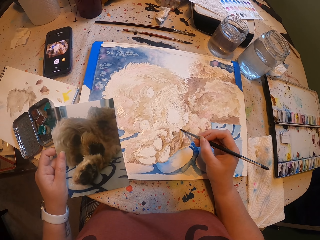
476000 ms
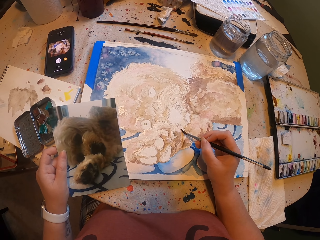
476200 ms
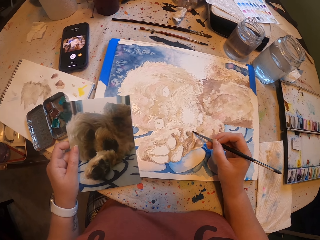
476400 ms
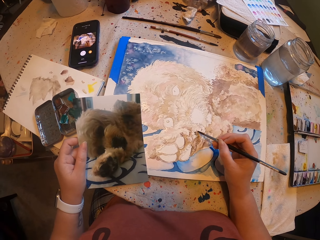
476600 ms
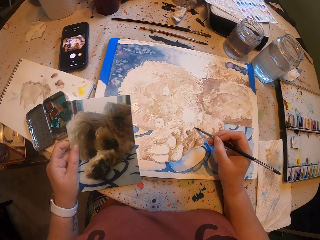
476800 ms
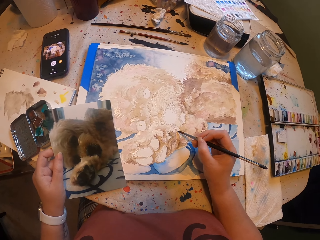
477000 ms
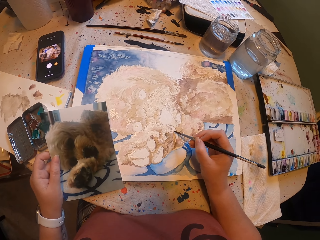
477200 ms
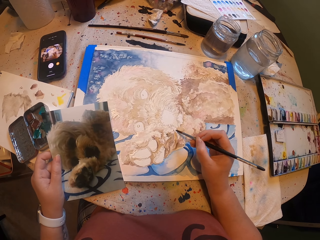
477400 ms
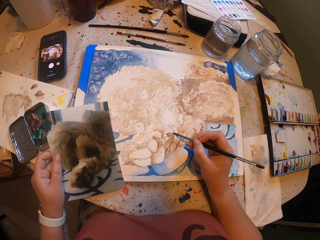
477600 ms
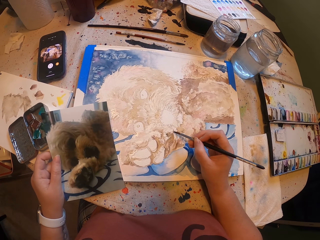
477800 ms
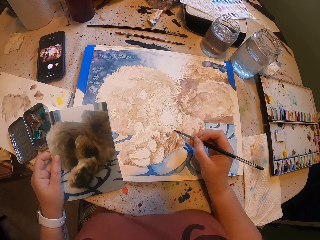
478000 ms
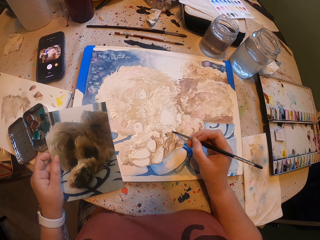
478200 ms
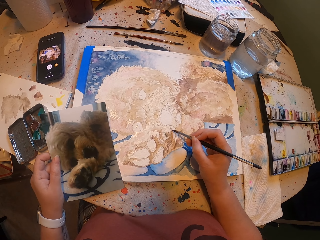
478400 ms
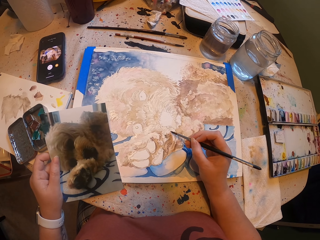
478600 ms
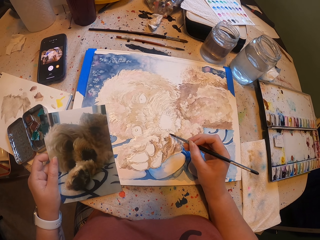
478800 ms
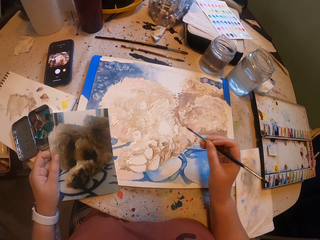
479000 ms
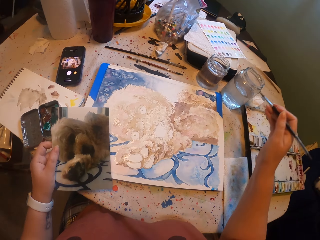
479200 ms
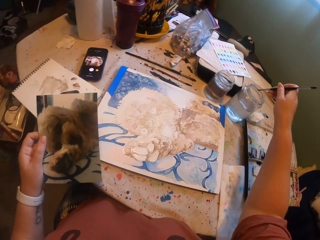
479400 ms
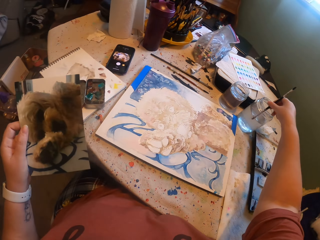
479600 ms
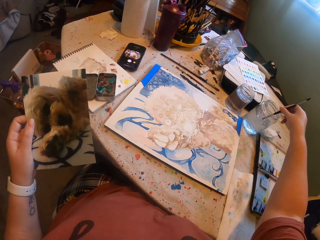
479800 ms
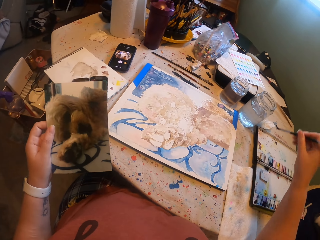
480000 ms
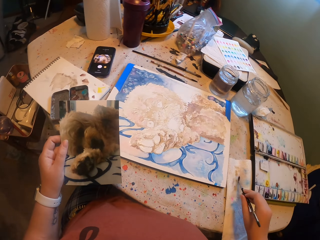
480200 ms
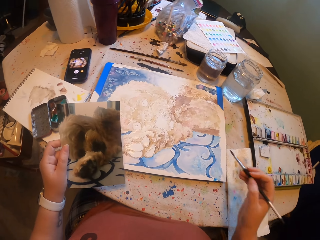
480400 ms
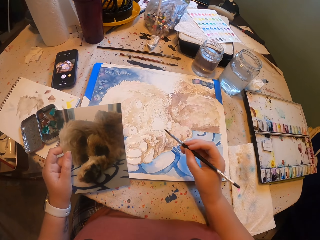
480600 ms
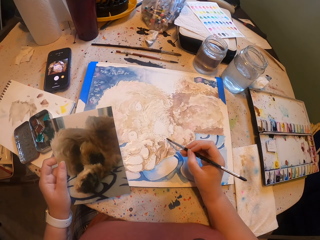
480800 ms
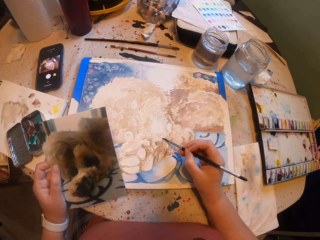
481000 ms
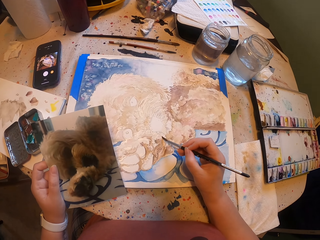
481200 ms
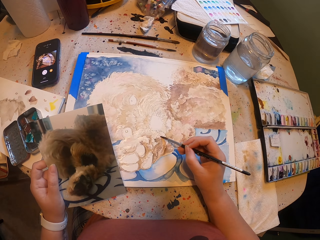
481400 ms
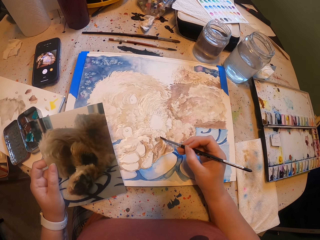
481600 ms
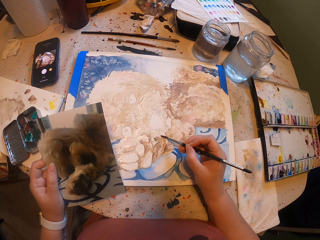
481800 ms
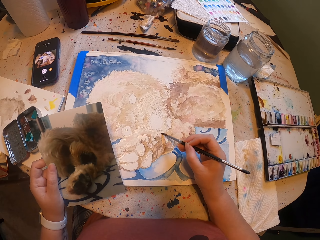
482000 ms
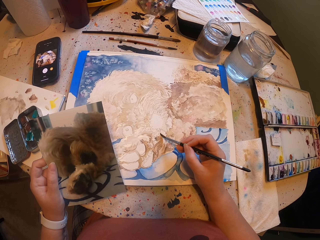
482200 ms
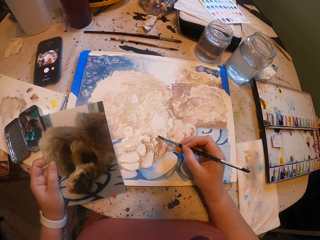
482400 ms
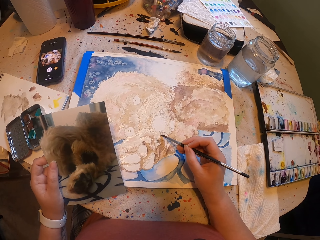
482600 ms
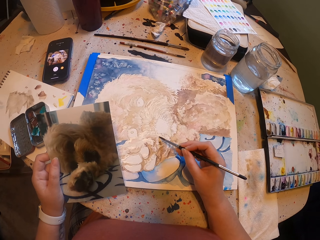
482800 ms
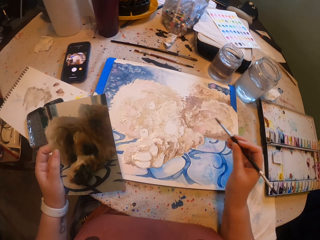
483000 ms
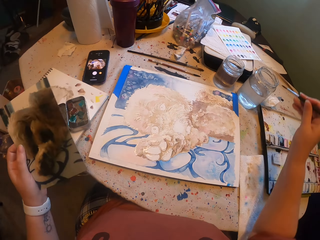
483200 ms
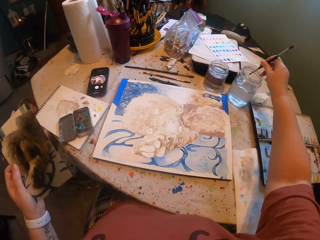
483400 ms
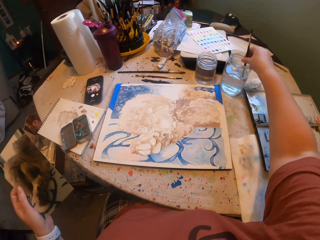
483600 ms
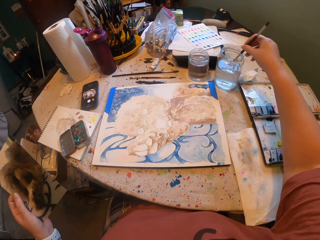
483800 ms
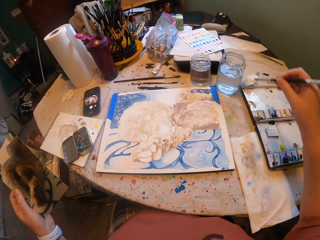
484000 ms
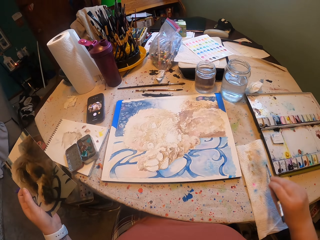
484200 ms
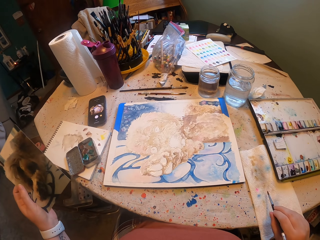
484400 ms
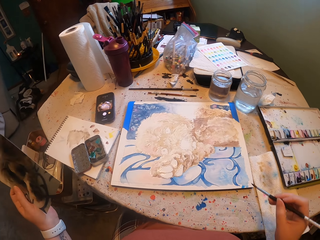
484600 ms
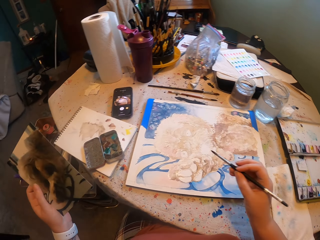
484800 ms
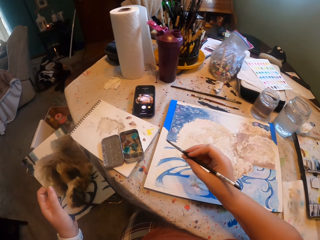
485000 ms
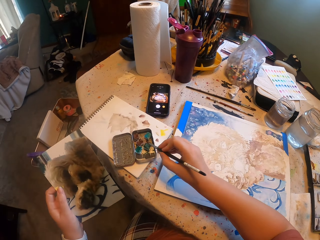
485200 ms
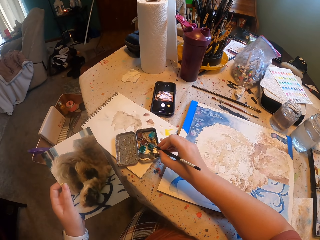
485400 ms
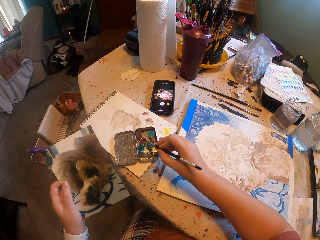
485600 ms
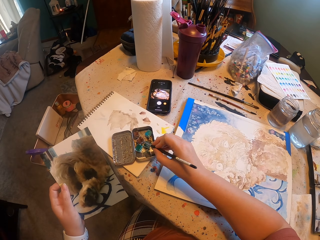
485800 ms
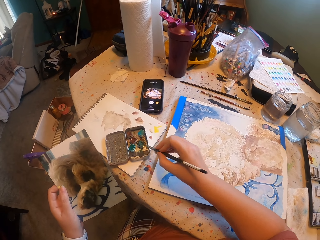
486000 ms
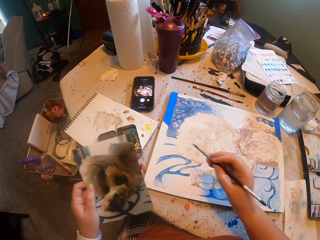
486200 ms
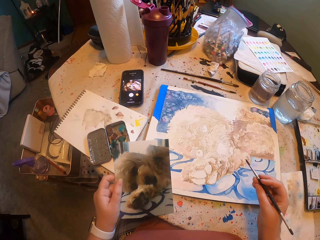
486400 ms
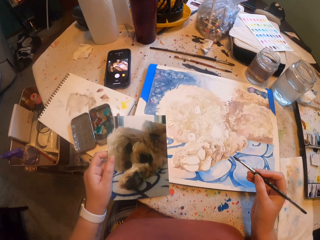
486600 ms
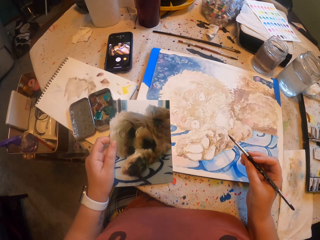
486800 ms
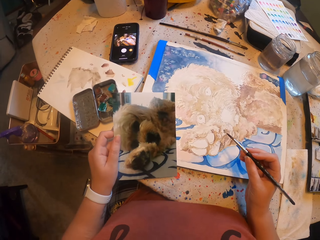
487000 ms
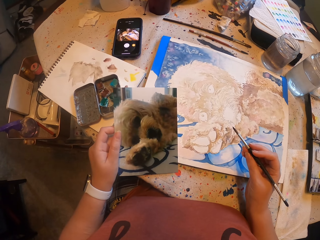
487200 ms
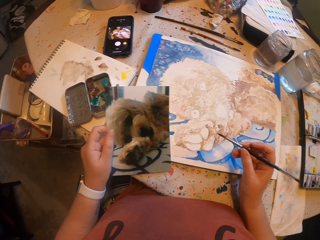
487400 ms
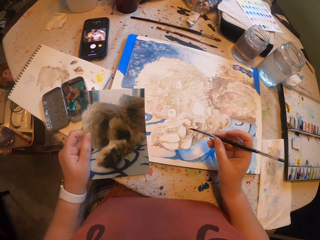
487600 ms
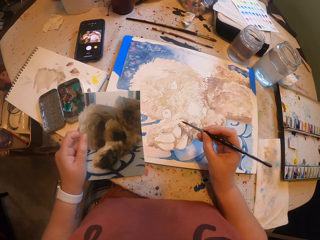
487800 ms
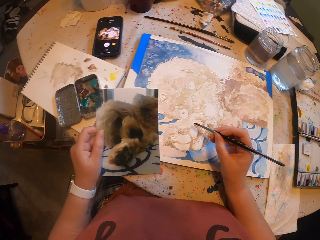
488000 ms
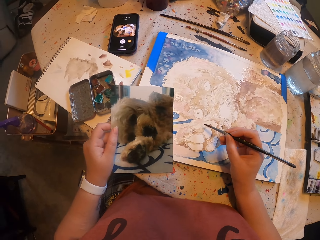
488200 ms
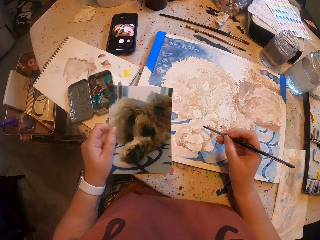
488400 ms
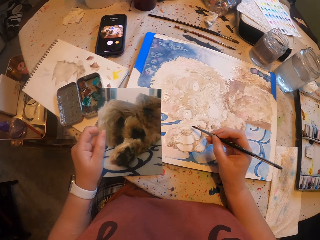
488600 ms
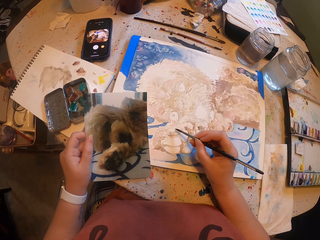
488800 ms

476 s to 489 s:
The camera wearer dips the painting brush in the bottle of water. They paint on the book. They dip the paint brush in the water. They dip the paint brush in the water again. They pick a color from the palette. They dip the paint brush in the paint. They paint on the book.

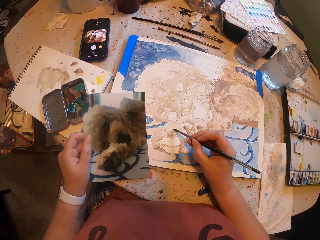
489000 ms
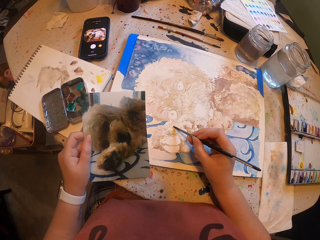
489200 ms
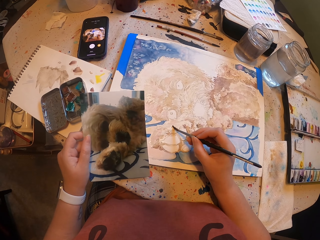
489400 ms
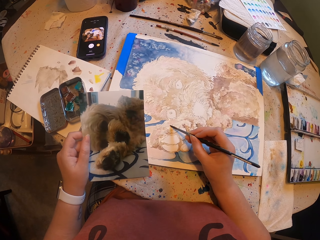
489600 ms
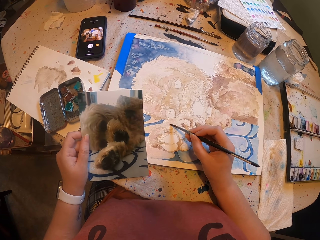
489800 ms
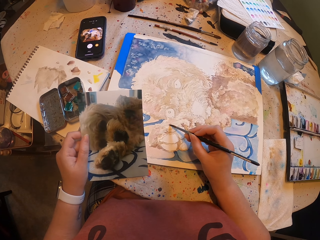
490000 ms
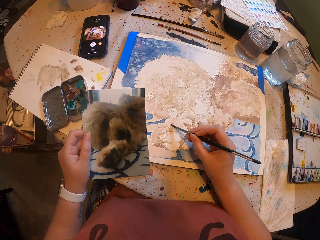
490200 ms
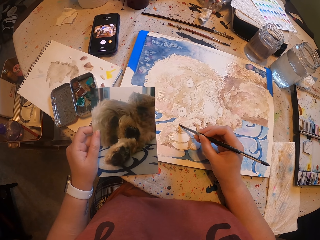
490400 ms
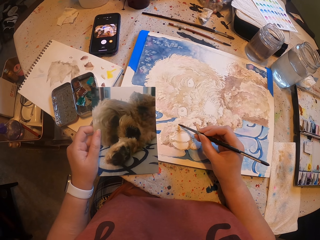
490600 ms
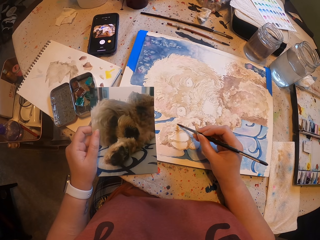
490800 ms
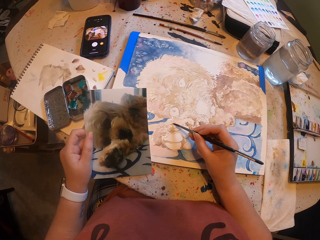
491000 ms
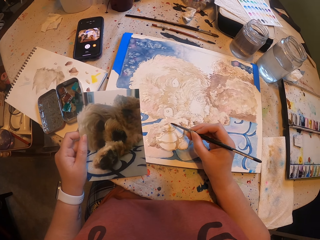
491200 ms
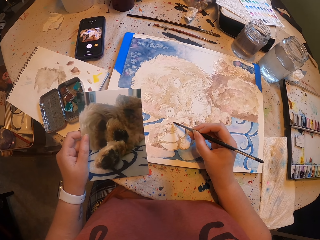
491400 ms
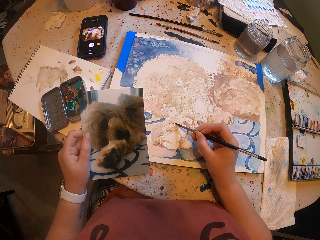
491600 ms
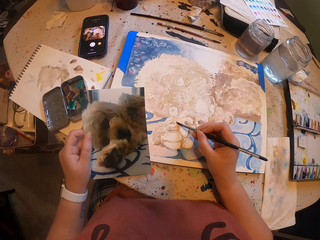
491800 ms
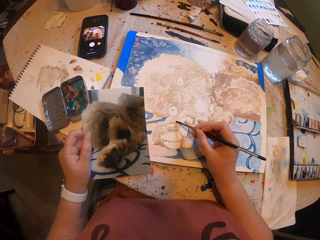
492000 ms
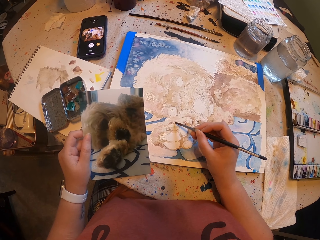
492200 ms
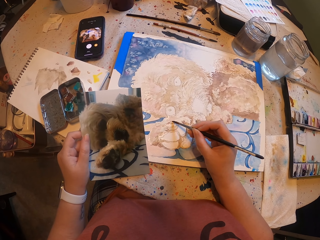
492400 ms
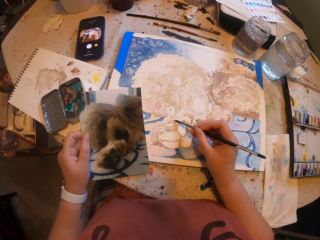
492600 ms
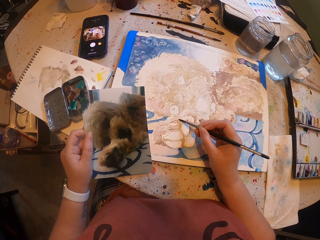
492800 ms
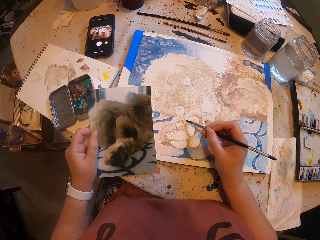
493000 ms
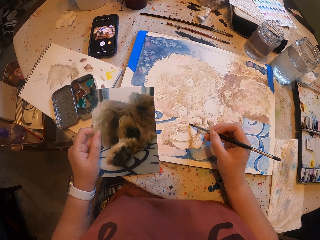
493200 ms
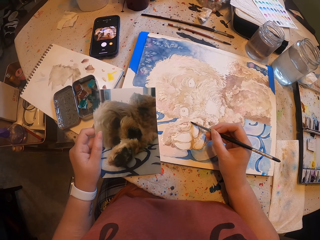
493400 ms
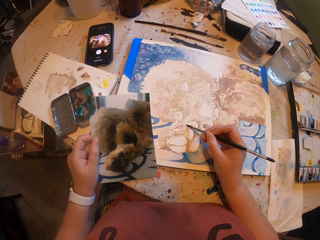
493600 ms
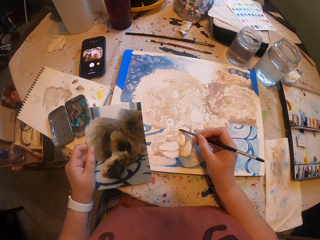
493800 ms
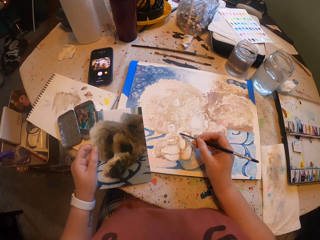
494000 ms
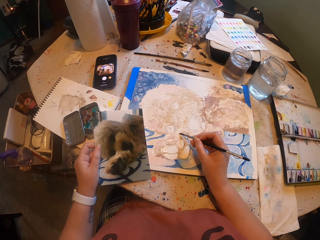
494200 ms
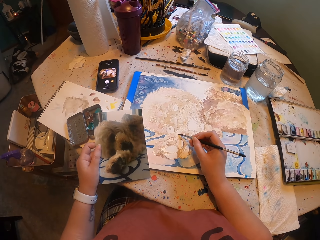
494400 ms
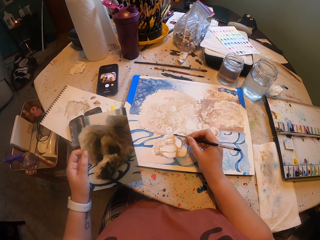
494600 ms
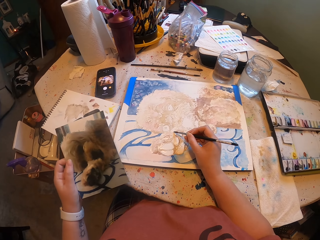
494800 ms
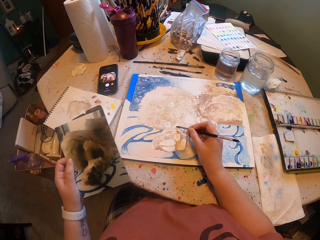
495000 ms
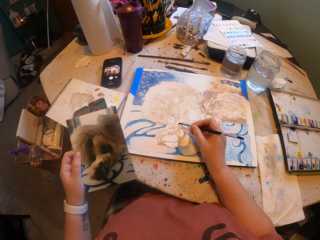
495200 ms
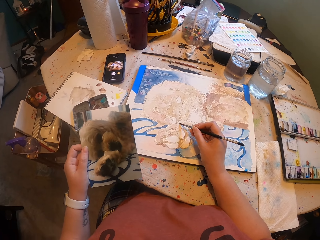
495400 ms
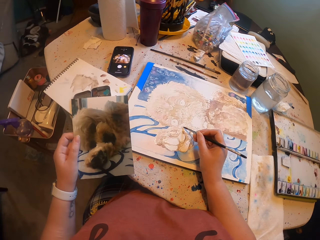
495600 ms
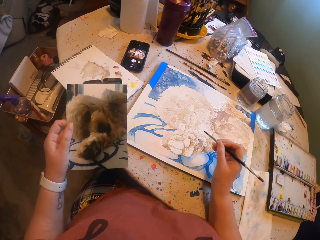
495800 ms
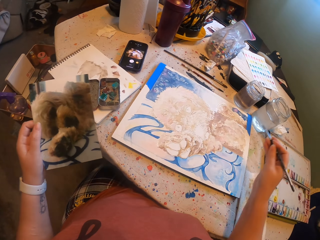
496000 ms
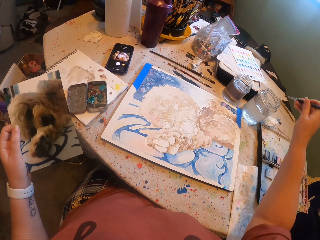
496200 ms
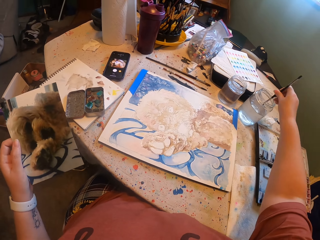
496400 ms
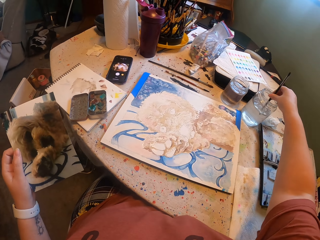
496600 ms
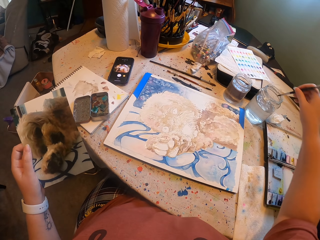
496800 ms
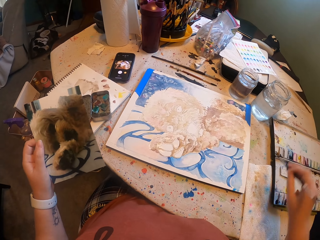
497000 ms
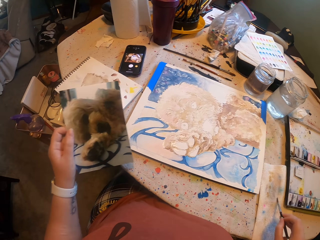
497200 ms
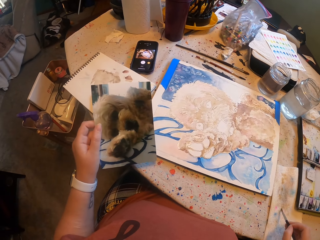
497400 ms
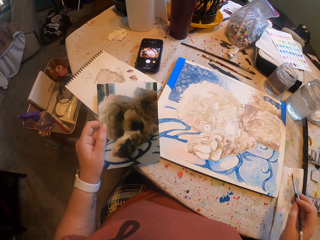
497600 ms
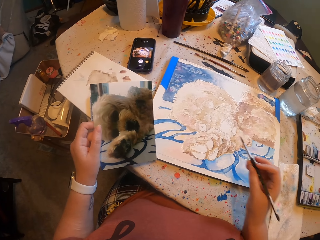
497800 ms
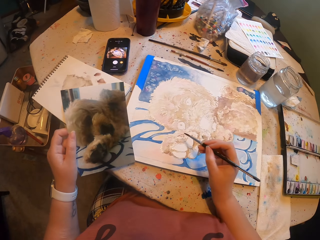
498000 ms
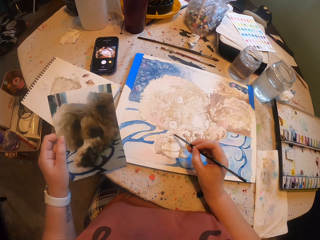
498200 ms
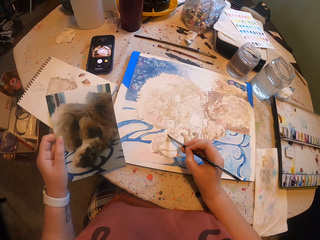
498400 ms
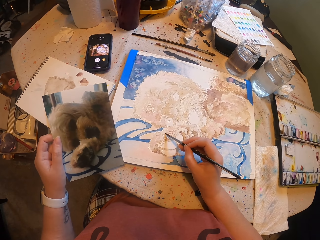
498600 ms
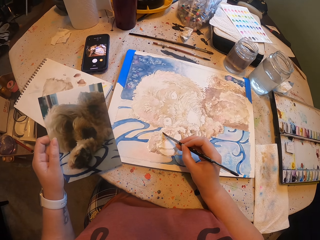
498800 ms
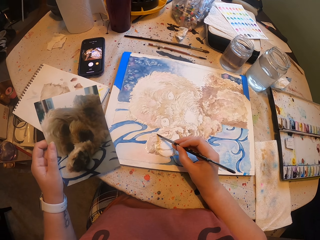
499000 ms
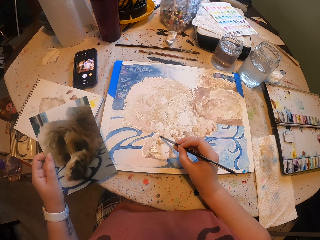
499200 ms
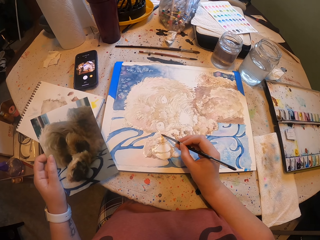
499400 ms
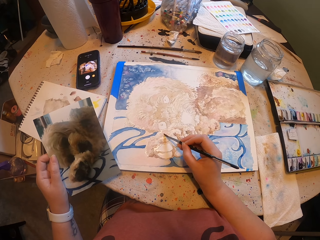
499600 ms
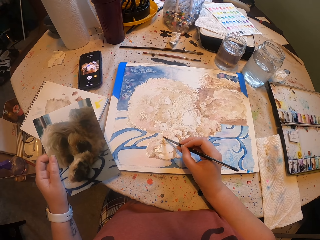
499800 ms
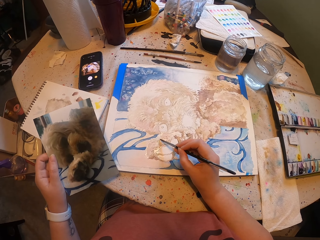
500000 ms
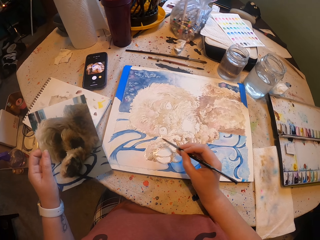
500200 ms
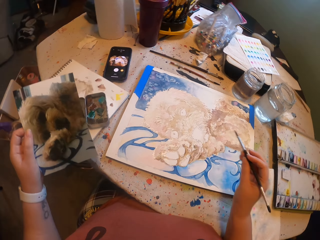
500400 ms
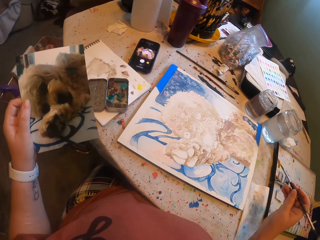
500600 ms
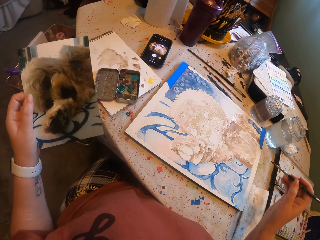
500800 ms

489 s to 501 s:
The camera wearer paints the art with the paint brush. They dip the painting brush in the bottle of water. They paint the art on the book with the paint brush.
